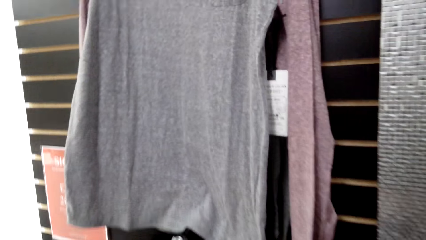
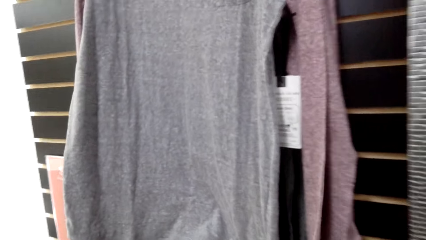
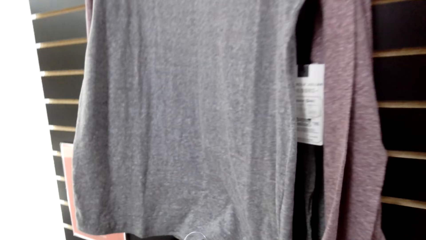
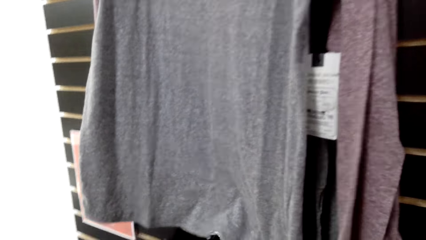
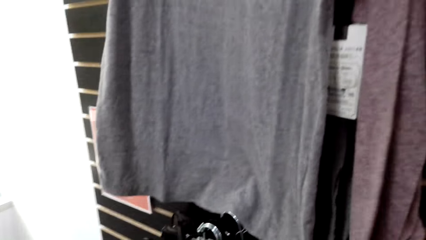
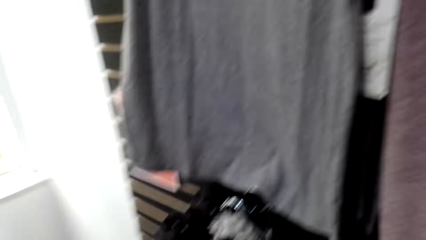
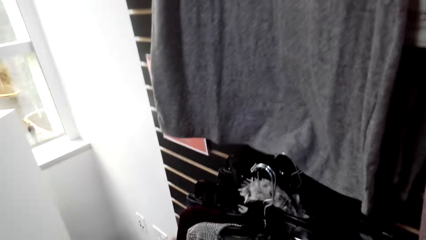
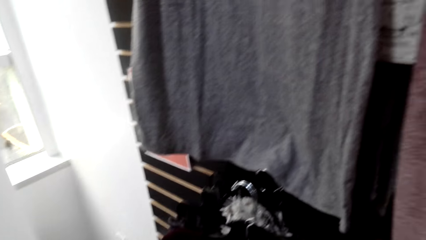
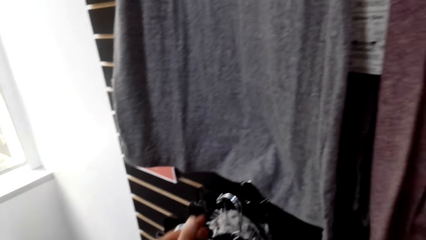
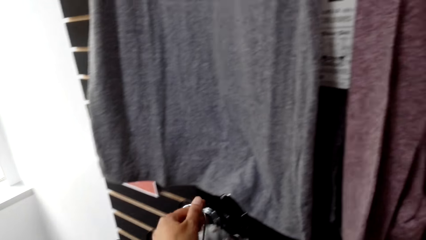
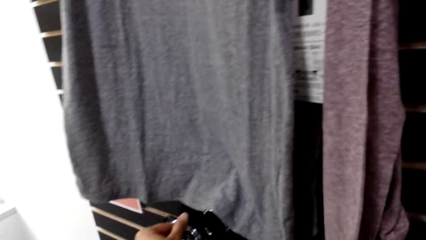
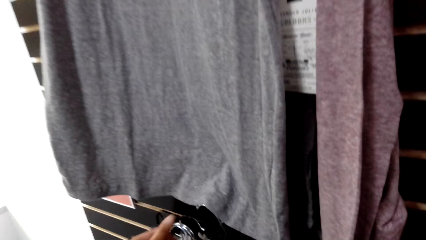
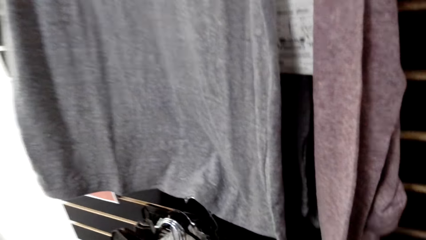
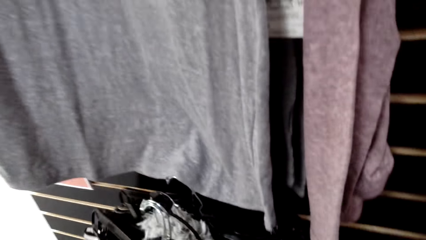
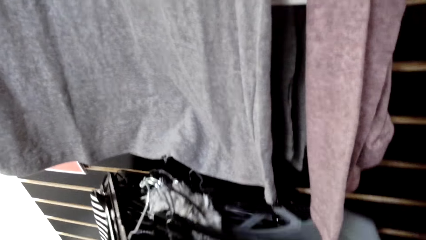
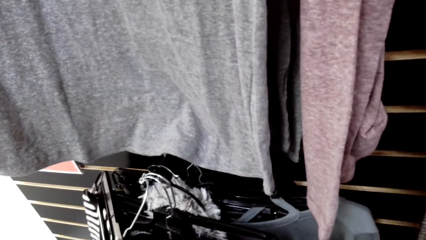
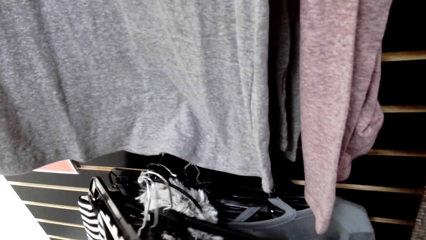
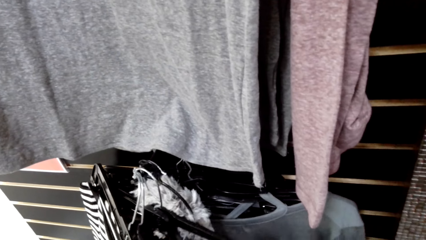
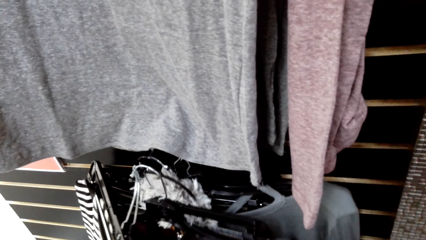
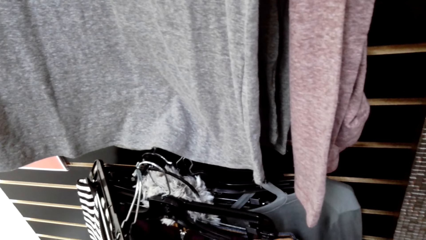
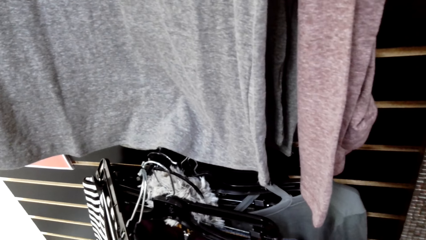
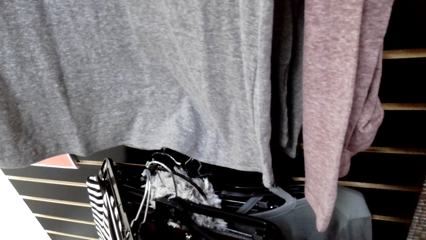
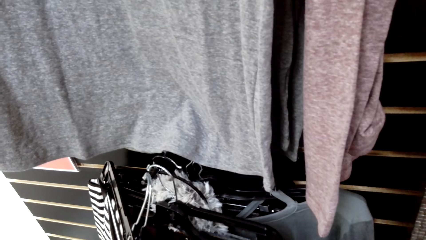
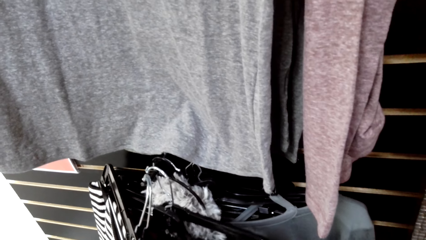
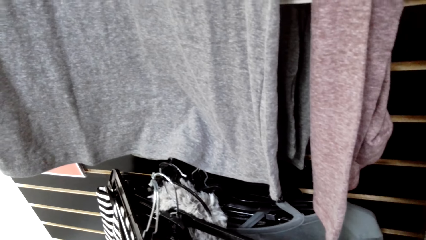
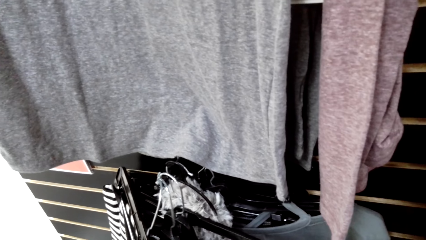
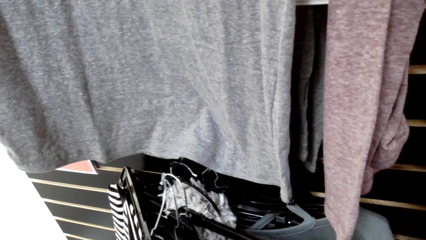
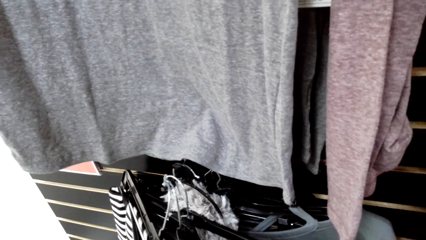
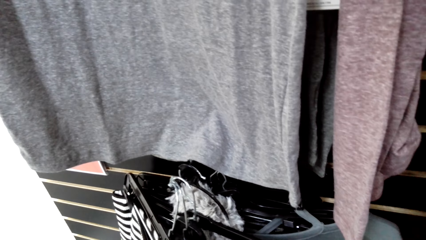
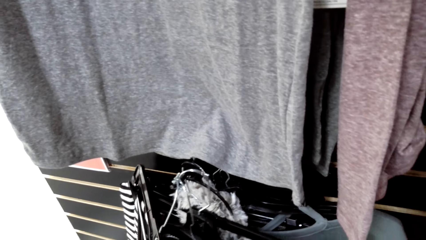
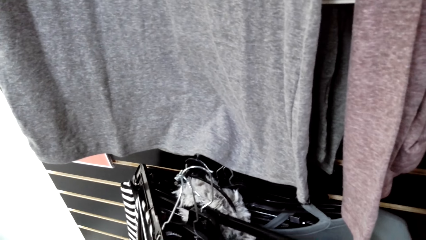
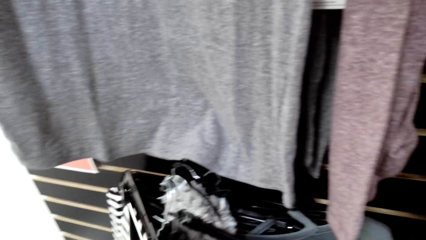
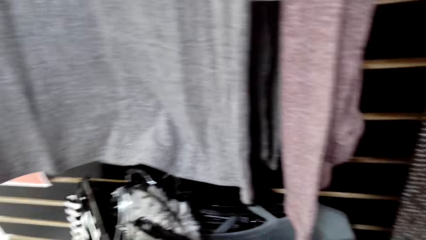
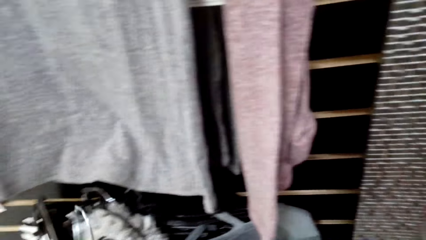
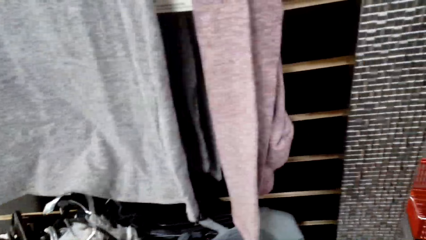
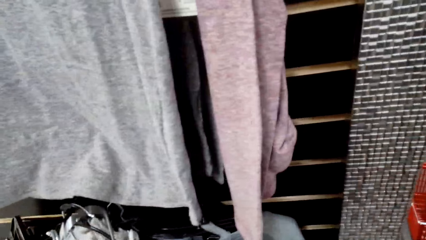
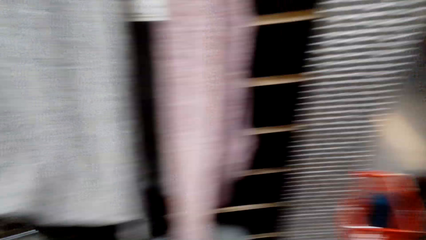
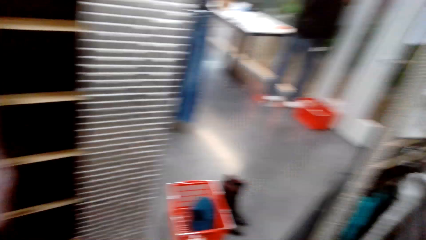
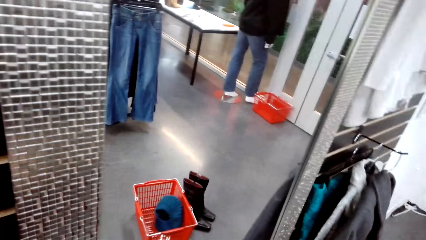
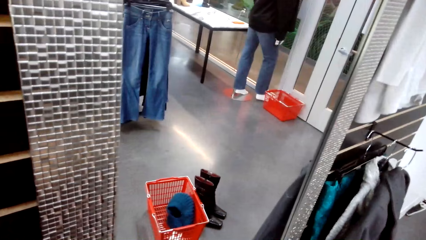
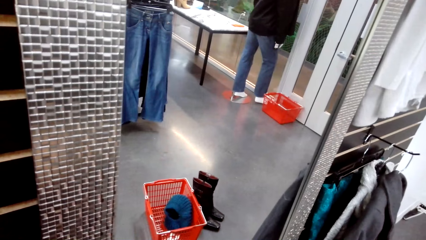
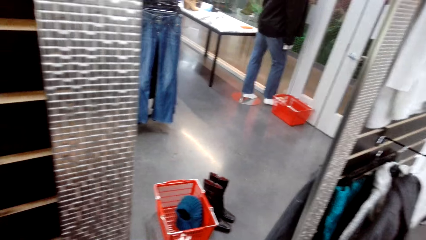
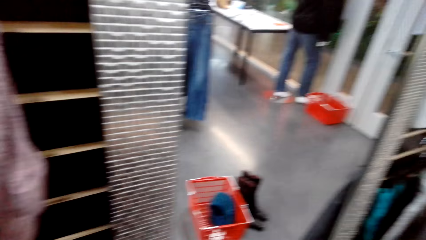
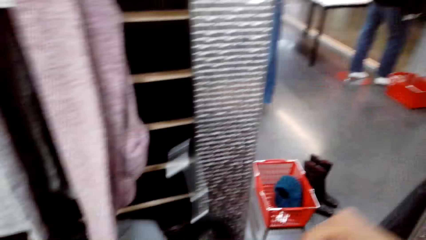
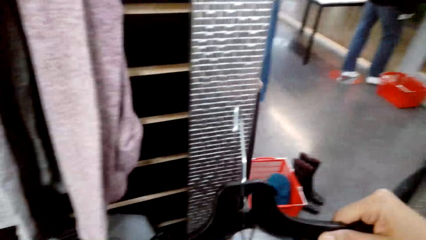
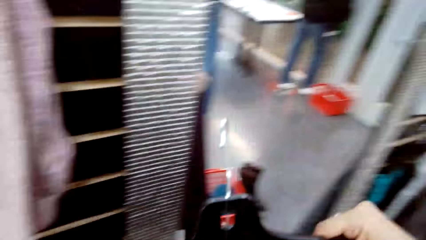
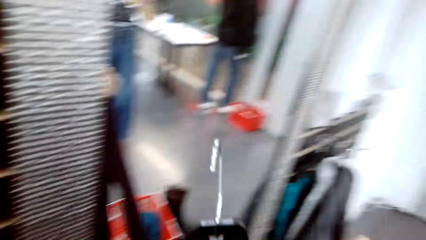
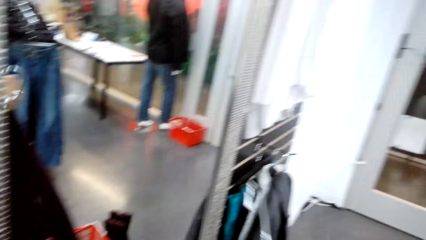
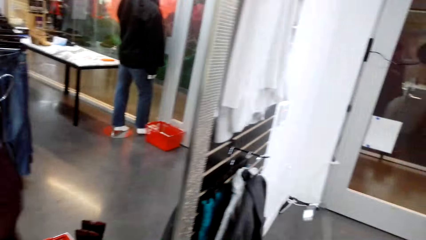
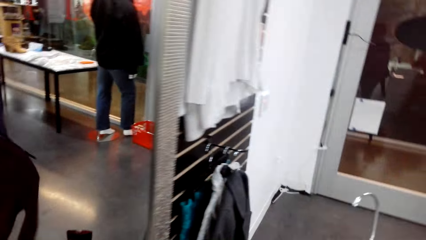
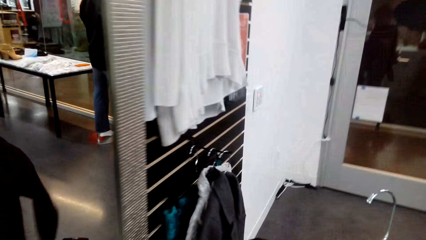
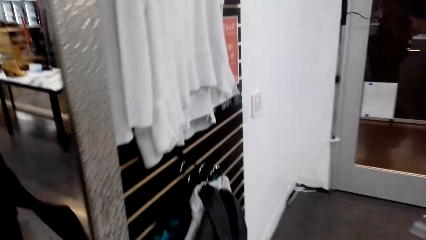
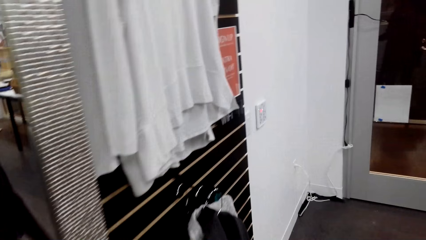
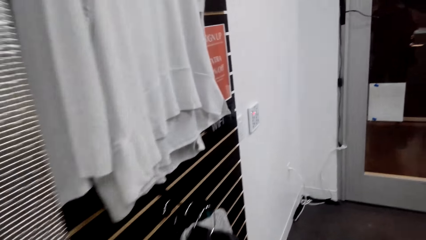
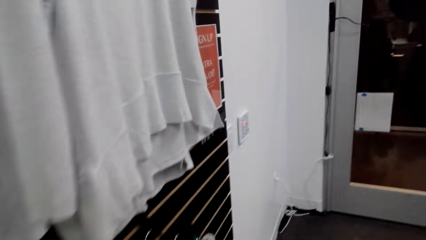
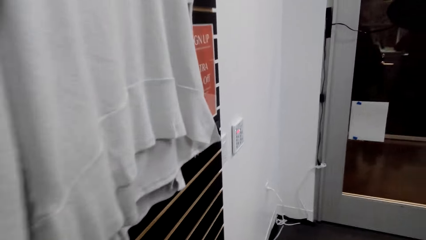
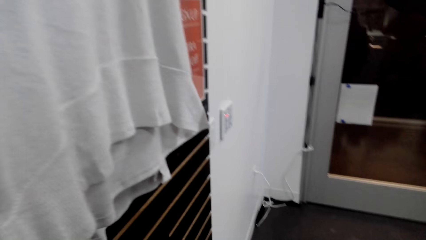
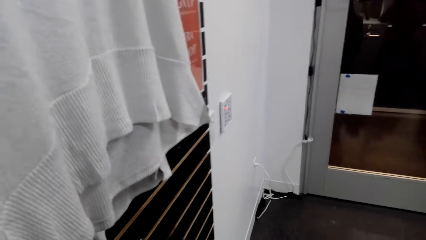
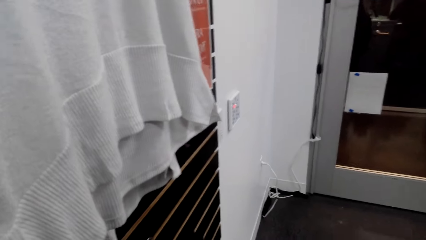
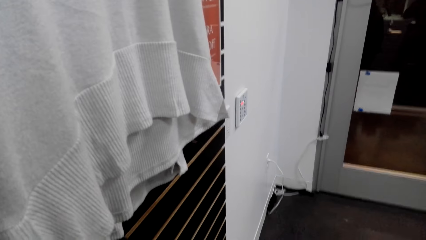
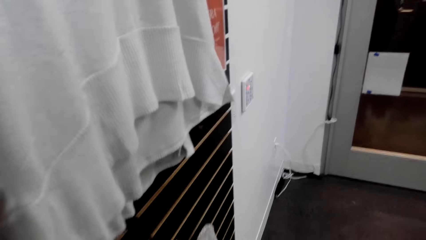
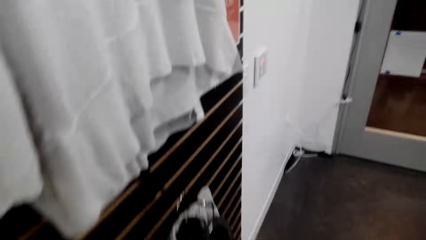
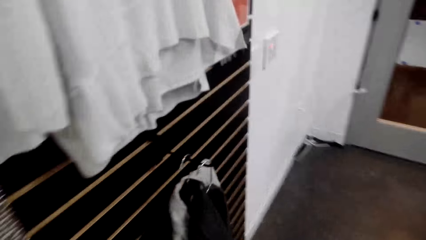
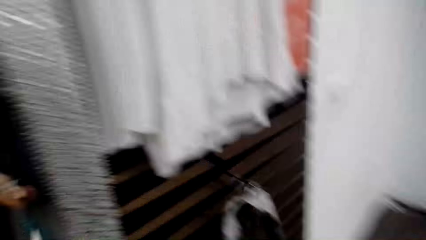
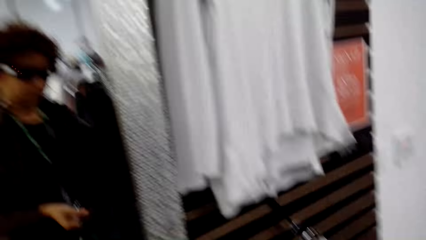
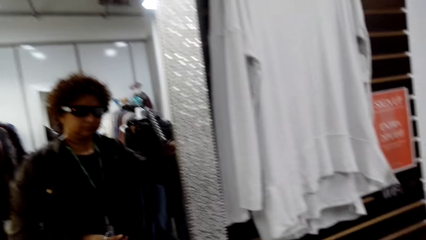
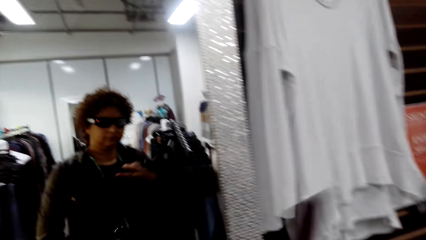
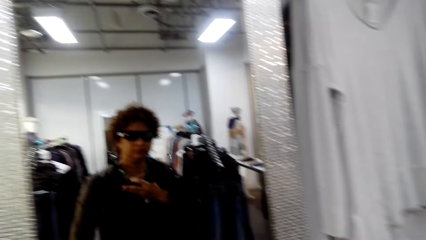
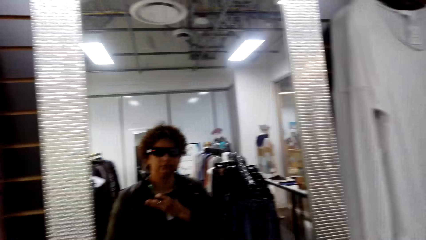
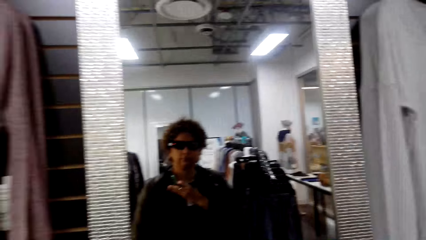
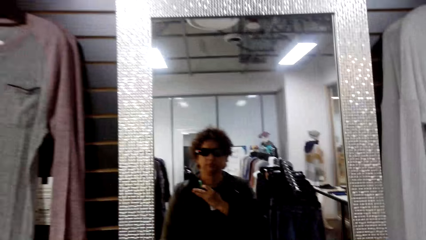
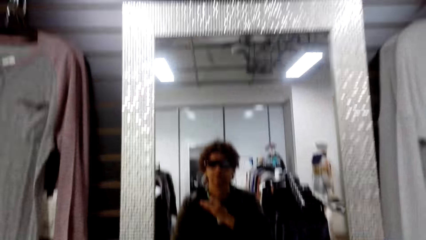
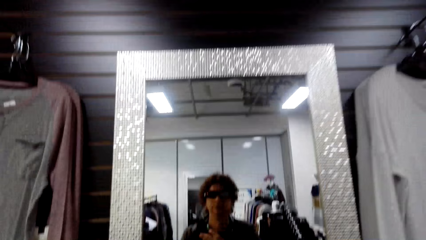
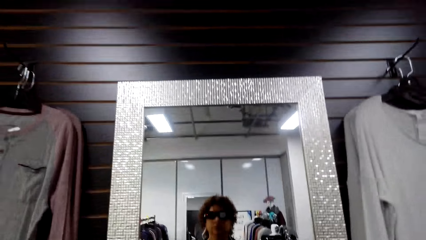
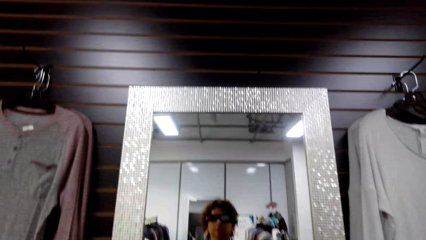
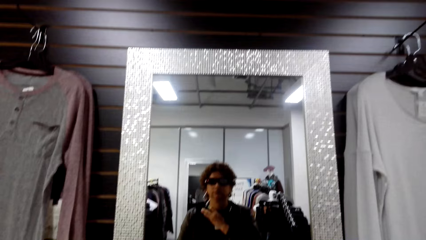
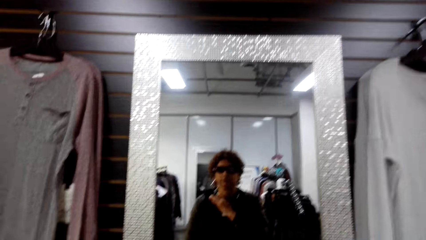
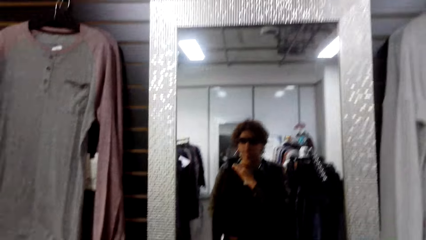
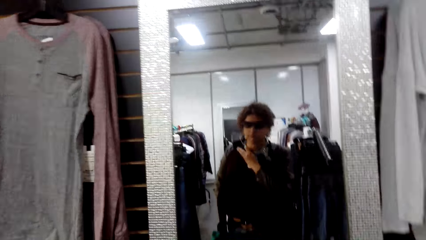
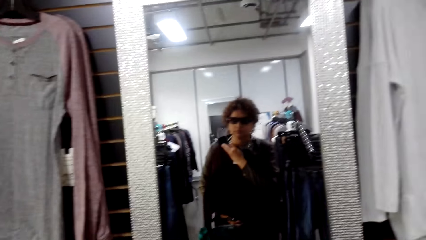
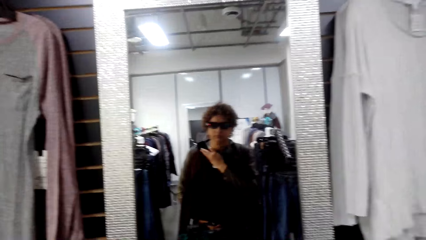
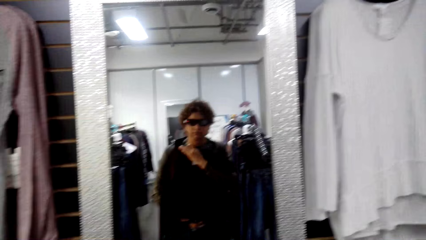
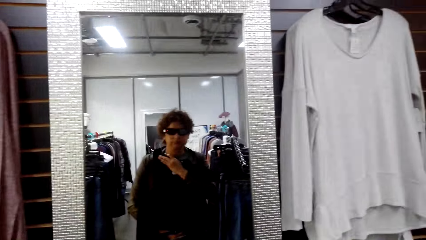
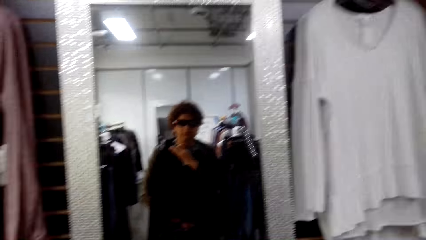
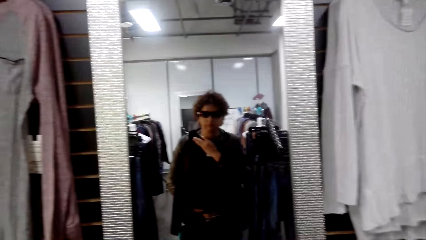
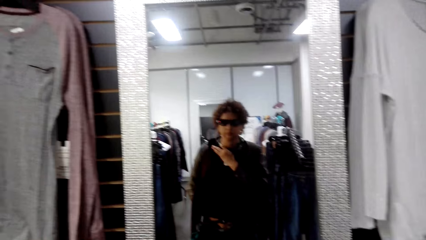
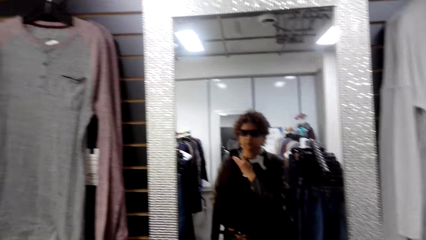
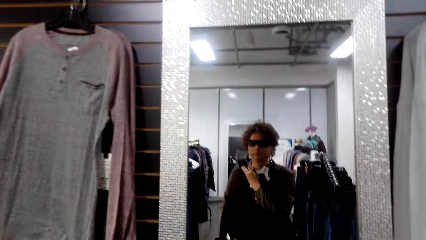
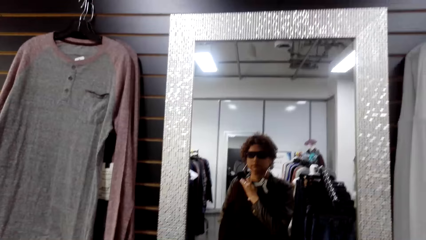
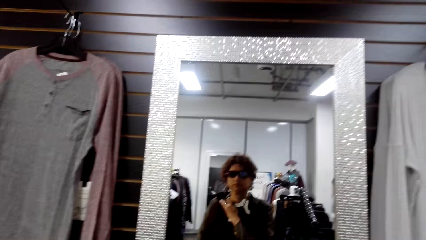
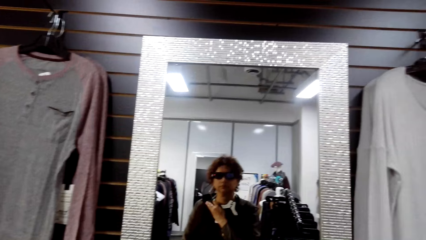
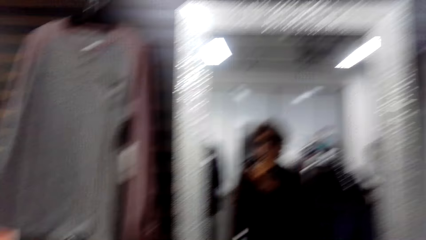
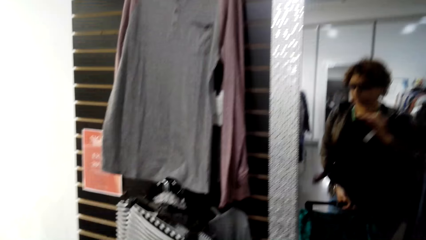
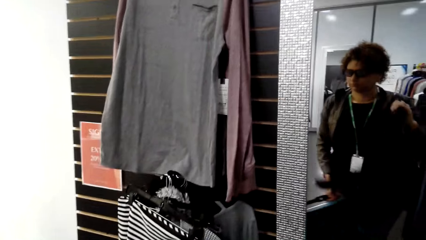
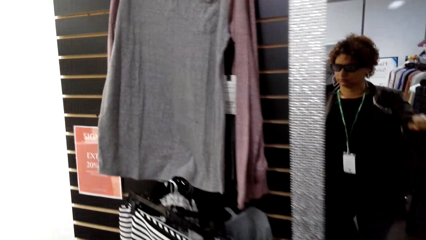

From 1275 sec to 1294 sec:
The camera wearer hangs the clothes back on the cloth line. They touch the other clothes on the cloth line. They pick a cloth from the cloth line. They pick other cloth from another cloth line. They look at the clothes on the mirror.
